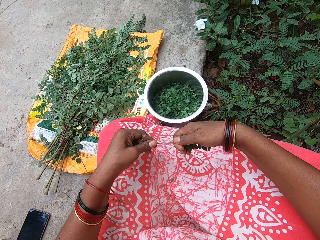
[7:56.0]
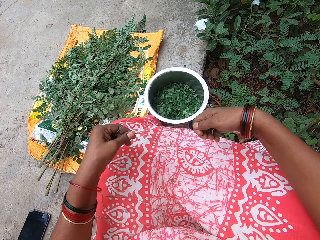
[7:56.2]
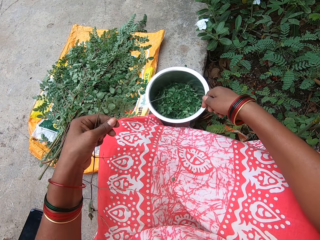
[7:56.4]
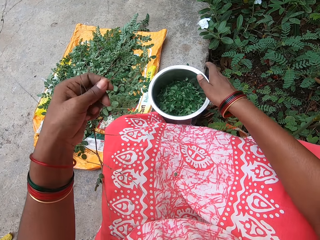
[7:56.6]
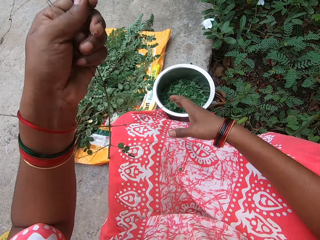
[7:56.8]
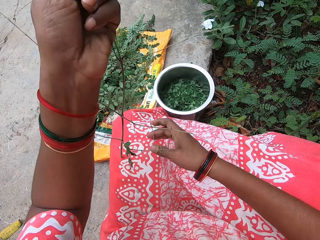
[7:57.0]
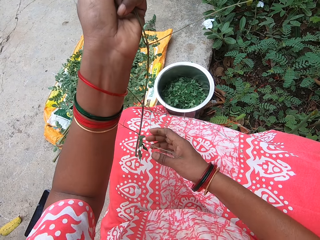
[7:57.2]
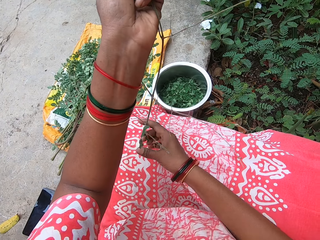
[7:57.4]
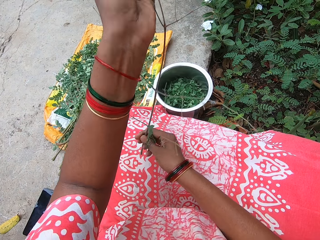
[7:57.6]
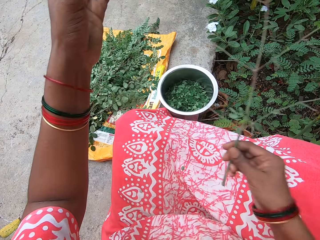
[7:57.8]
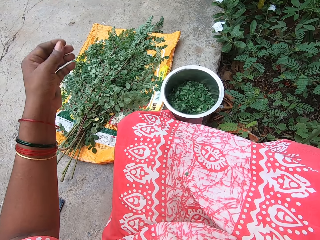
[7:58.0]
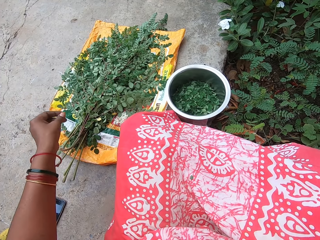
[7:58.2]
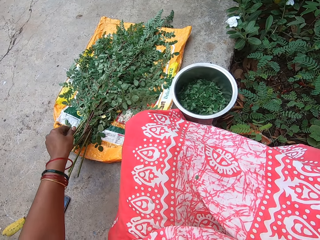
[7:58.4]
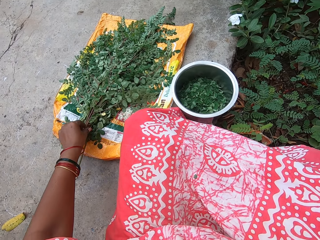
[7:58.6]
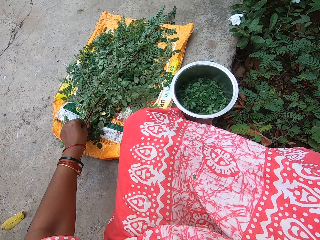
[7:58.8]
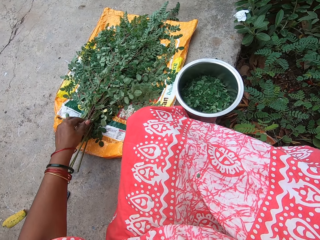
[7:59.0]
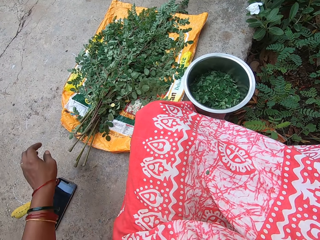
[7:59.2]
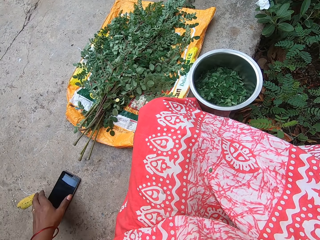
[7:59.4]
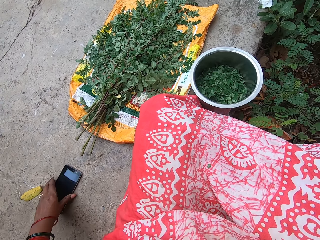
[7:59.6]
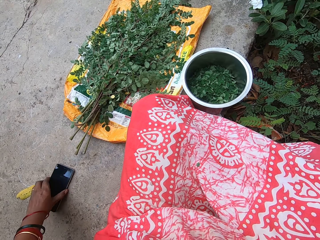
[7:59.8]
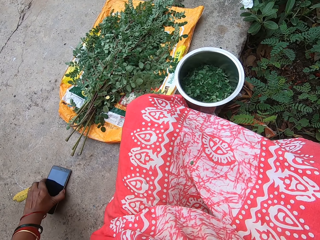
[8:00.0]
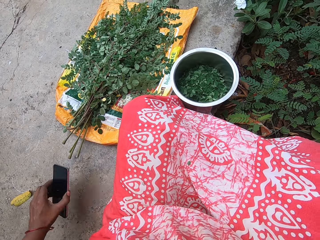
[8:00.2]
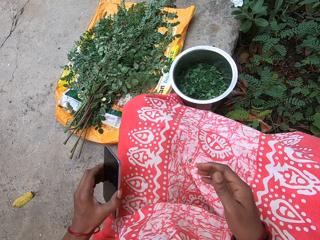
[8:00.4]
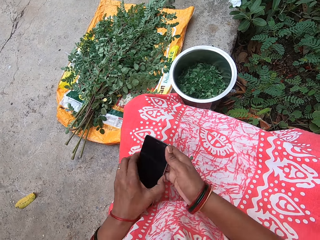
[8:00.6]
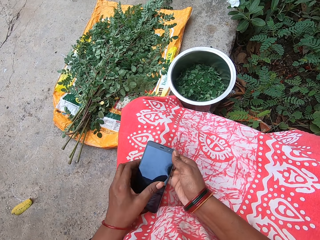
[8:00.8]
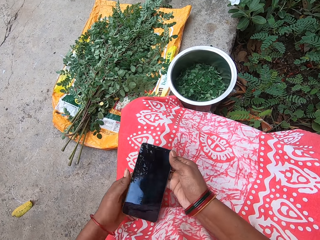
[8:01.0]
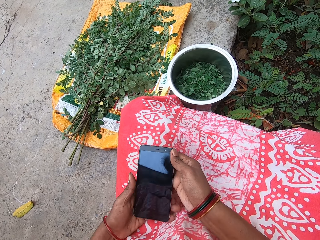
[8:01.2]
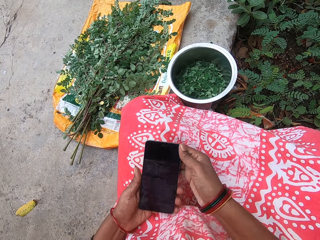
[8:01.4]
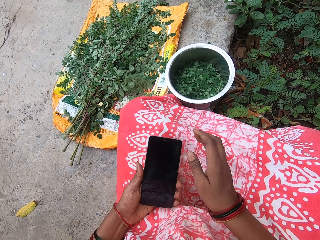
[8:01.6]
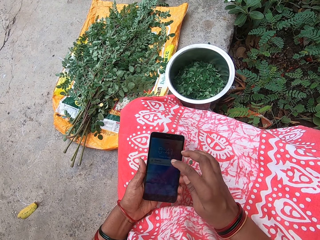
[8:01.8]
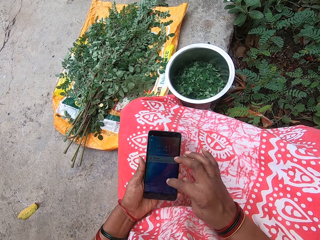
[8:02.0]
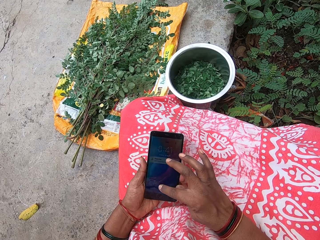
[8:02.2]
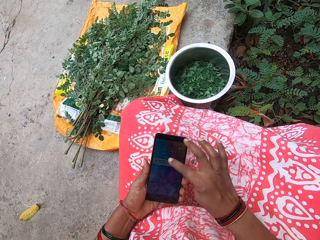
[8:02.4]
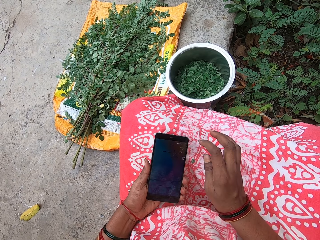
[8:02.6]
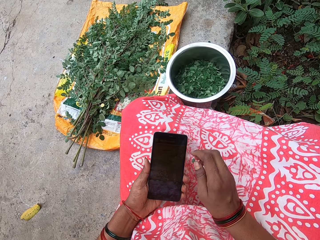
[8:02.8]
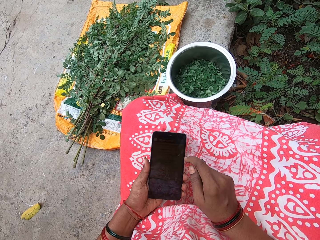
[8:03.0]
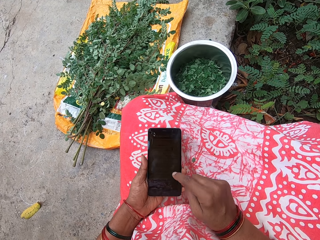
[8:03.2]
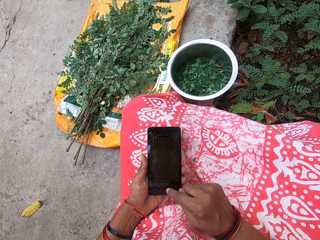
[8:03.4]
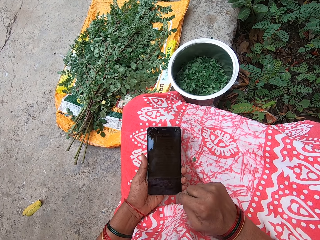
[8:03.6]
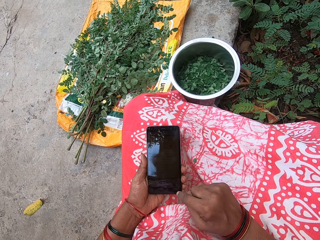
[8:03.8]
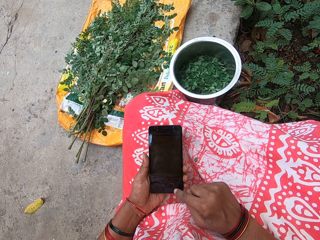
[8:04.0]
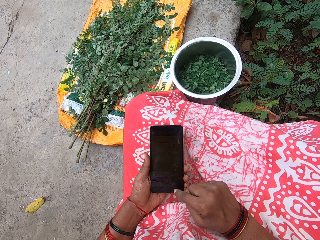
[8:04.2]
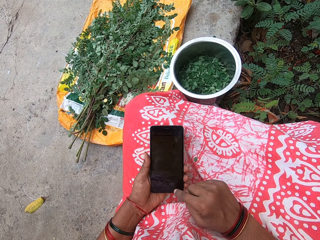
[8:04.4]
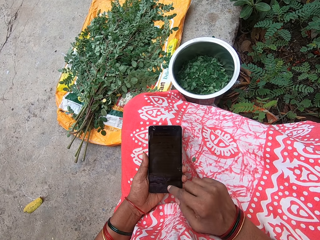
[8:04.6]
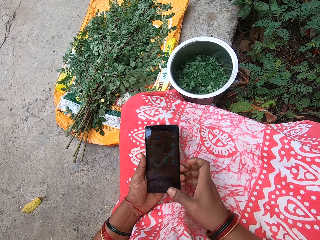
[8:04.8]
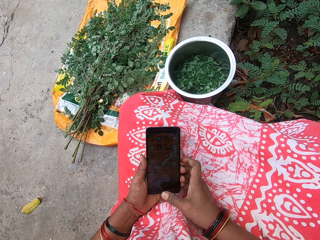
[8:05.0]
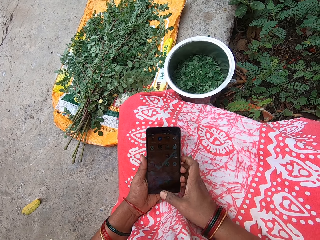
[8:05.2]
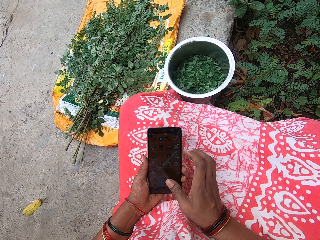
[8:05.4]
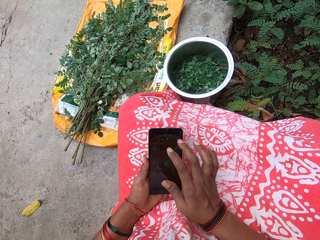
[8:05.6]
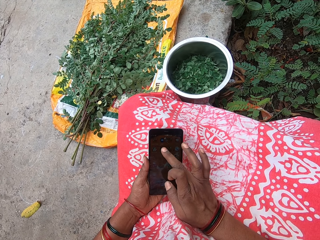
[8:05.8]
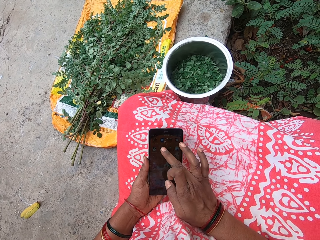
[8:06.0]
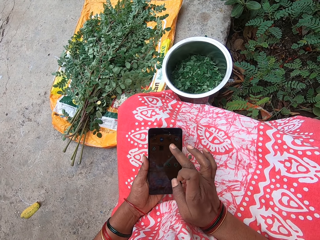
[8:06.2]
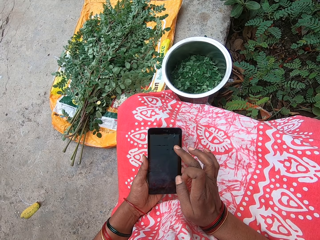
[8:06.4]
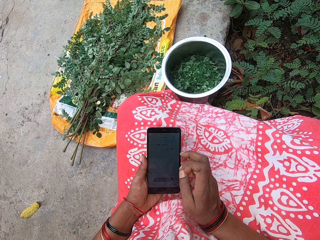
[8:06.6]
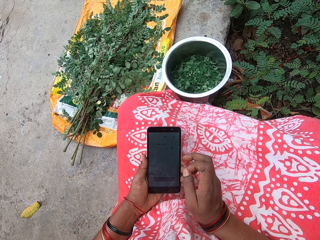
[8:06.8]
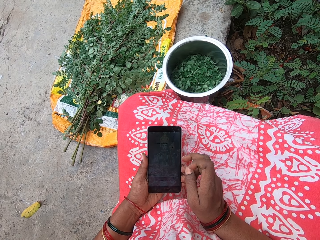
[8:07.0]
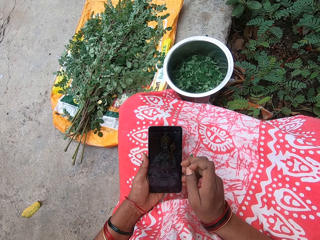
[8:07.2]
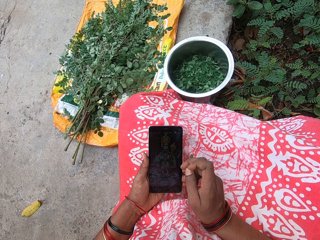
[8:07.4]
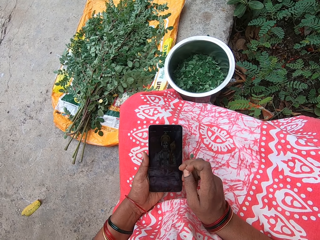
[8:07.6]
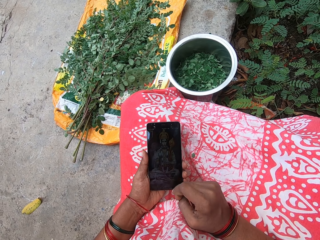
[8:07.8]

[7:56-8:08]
The camera wearer puts the vegetable in her right hand into the plate. She throws the stem. She touches the vegetable from the sack with her left hand. She carries a phone from the floor with her left hand. She presses the phone with her right hand.

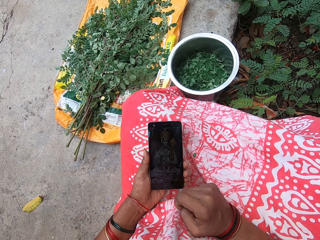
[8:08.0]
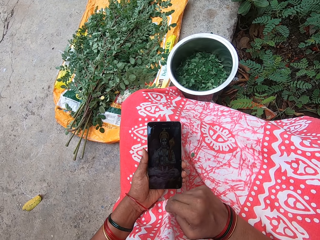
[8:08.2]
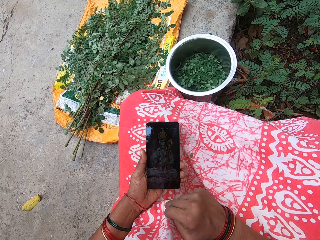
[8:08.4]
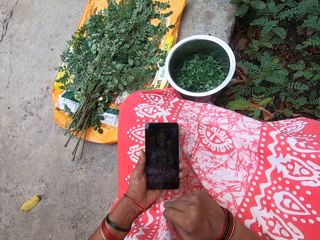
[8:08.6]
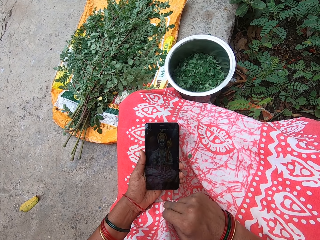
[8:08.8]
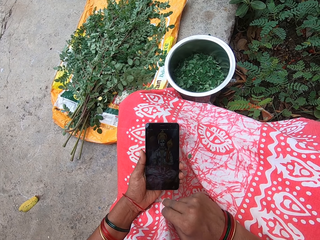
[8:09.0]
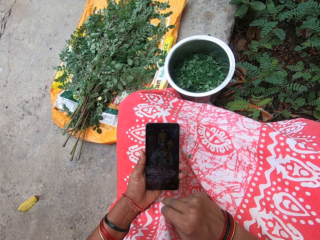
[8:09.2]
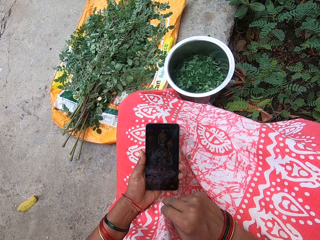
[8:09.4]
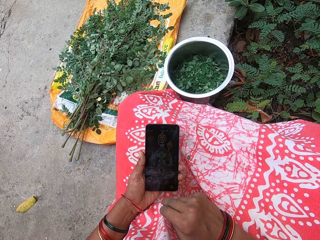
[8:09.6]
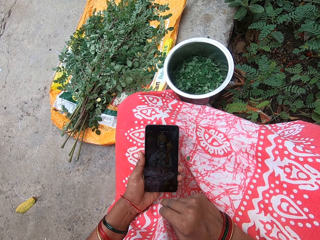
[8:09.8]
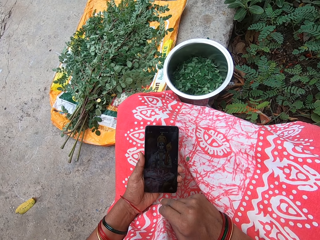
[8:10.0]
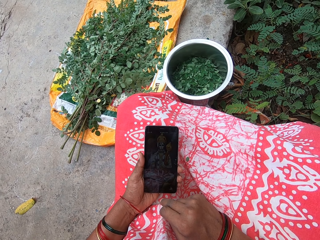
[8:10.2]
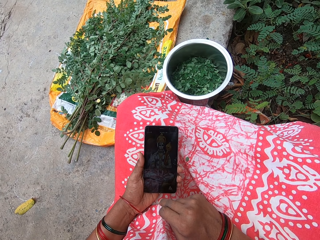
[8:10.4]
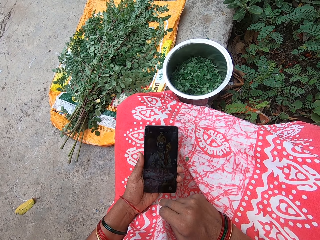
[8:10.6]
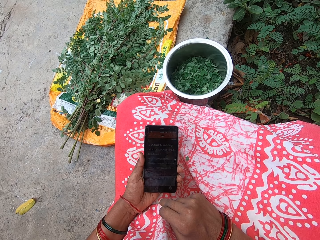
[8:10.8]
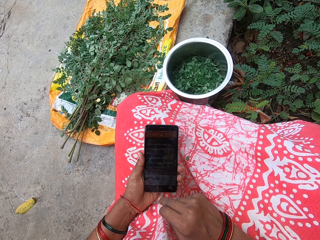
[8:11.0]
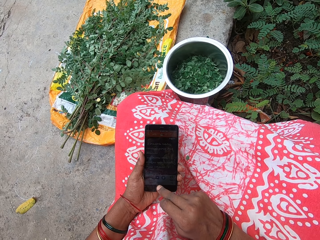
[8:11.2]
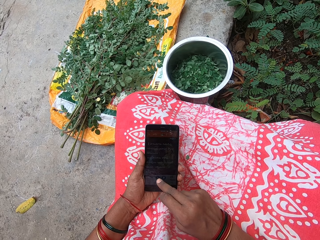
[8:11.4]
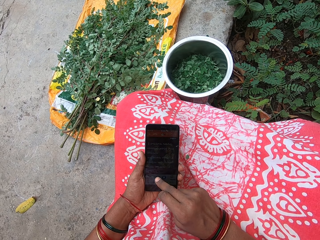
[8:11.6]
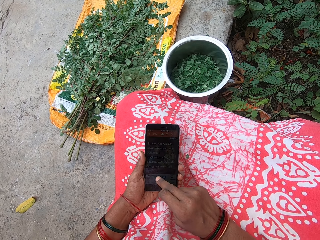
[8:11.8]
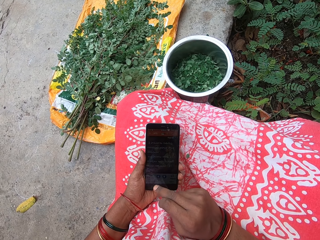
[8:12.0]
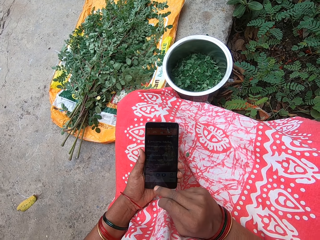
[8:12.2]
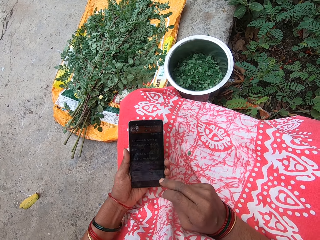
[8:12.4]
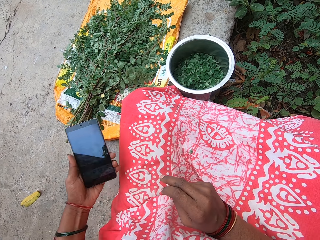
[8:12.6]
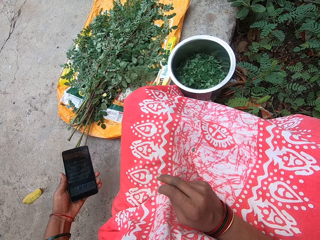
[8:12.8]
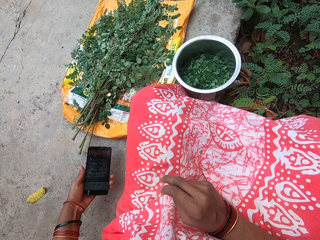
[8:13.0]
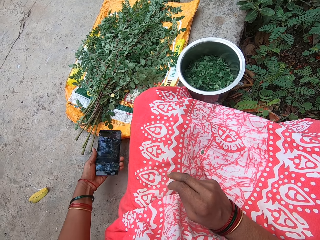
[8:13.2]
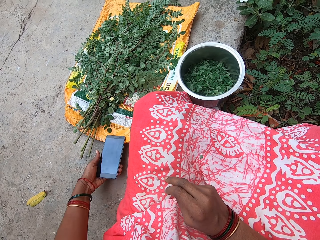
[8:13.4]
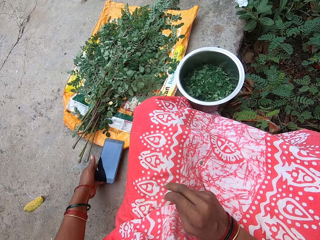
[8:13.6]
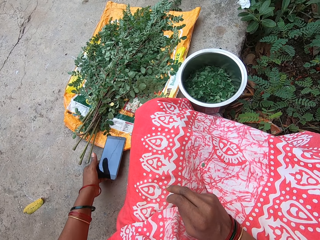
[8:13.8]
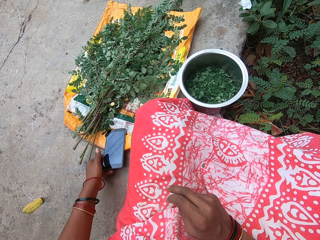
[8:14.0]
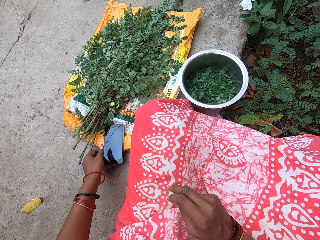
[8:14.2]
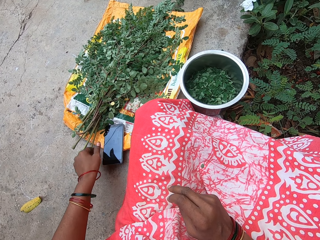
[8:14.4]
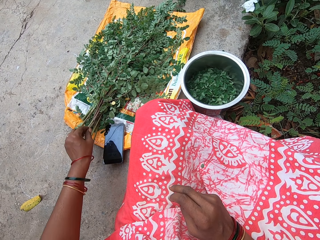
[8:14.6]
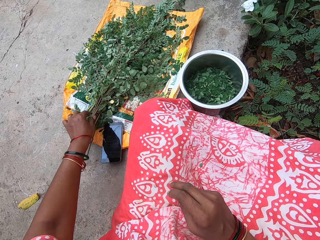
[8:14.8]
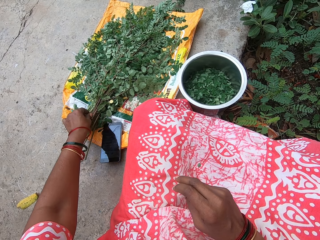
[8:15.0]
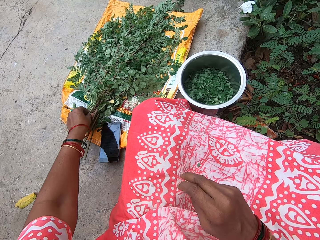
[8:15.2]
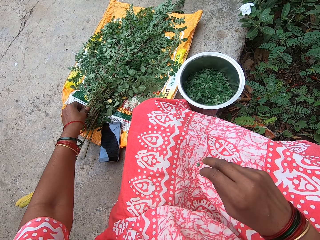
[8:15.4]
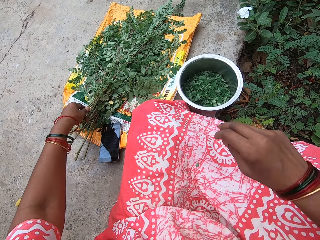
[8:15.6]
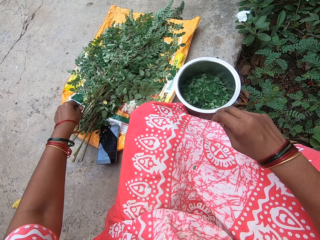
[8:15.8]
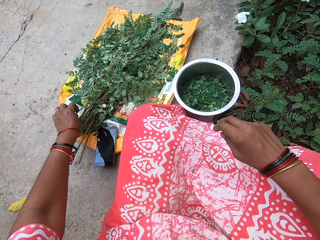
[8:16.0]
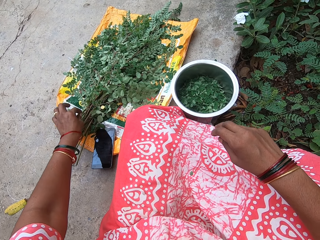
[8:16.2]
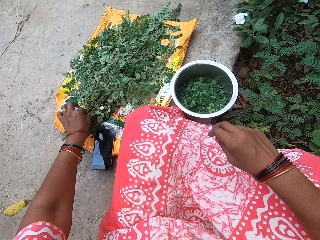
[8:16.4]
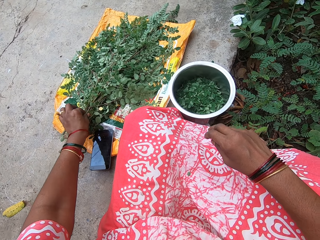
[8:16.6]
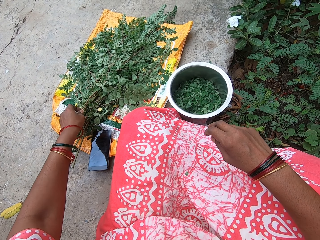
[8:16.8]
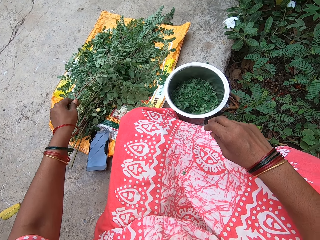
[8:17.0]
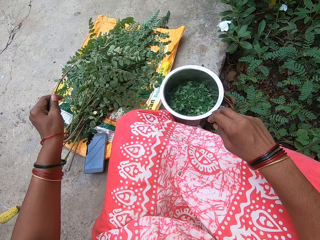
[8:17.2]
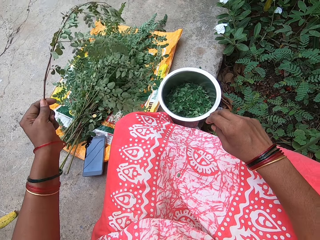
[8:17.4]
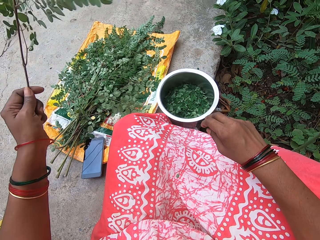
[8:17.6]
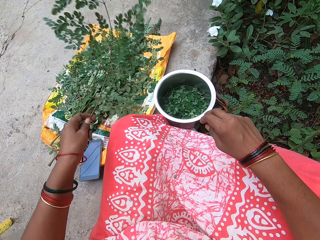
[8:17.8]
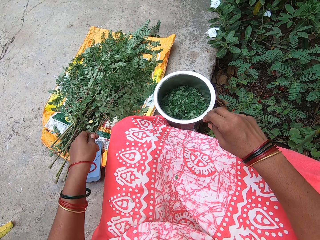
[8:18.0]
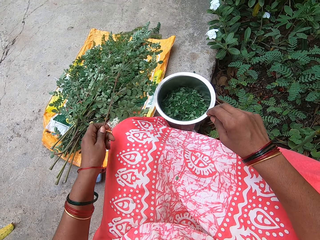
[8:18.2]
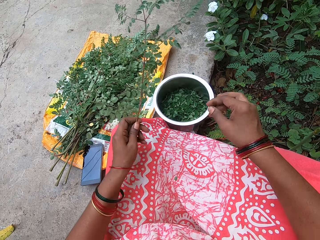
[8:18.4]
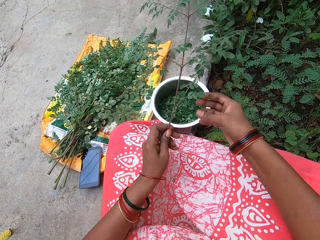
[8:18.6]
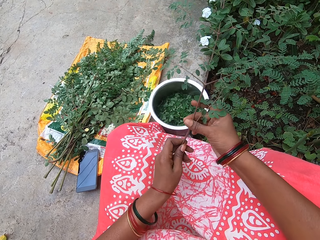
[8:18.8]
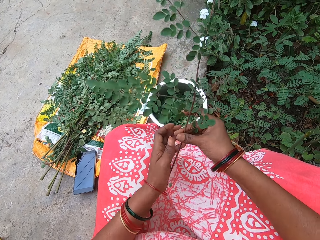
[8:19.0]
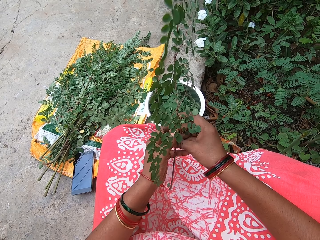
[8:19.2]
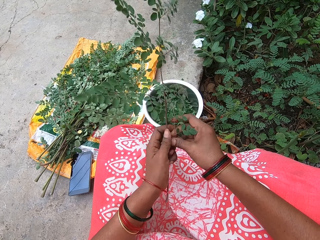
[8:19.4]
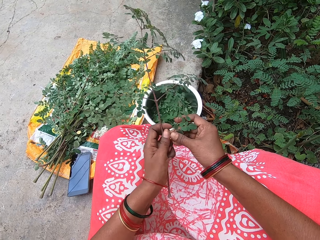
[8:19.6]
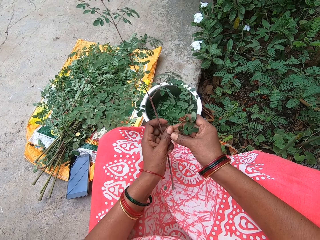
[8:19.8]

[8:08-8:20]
The camera wearer keeps the phone on the floor with her left hand. She carries a vegetable or vegetable stem from the sack with her left hand. She hits the vegetable stem on other vegetable stems.
